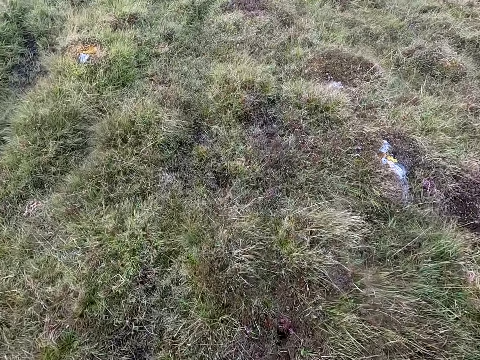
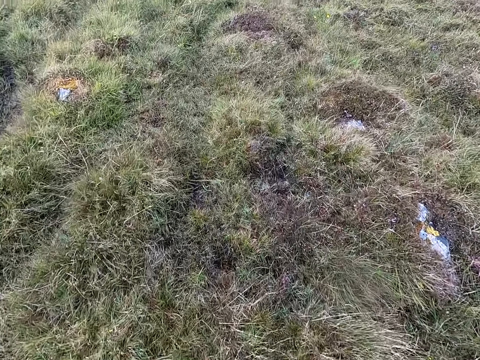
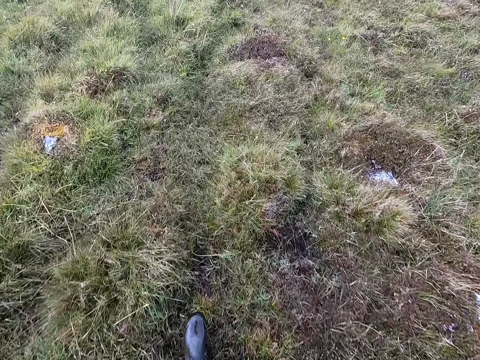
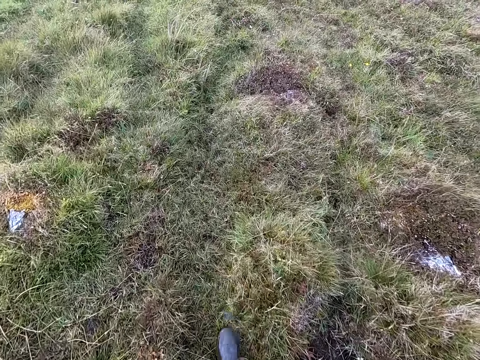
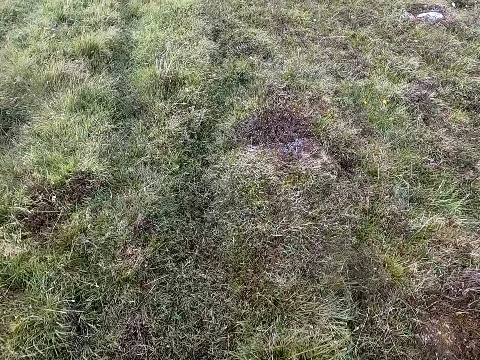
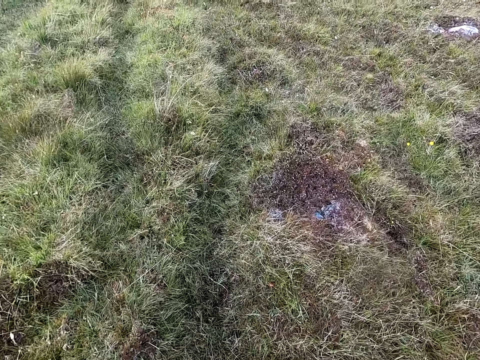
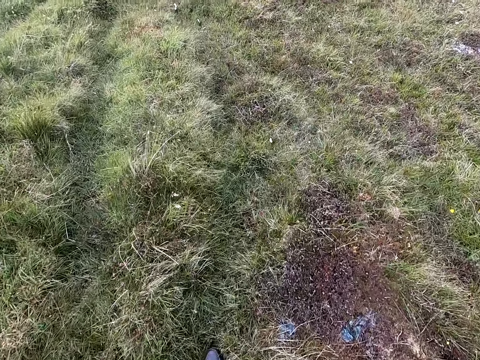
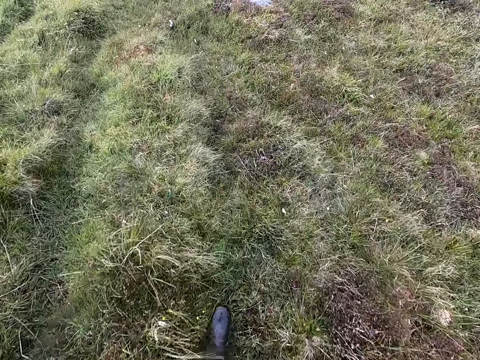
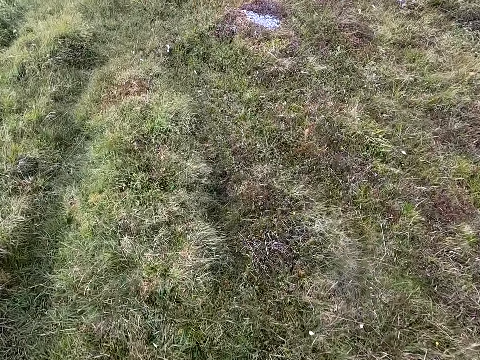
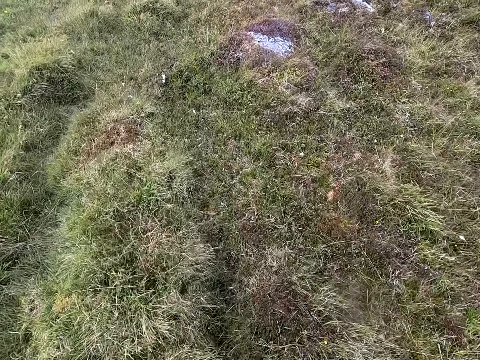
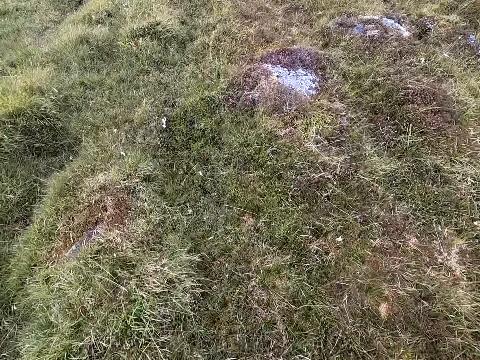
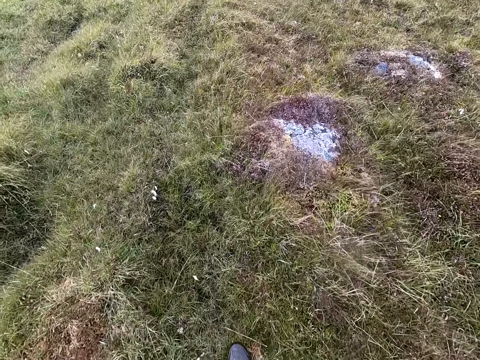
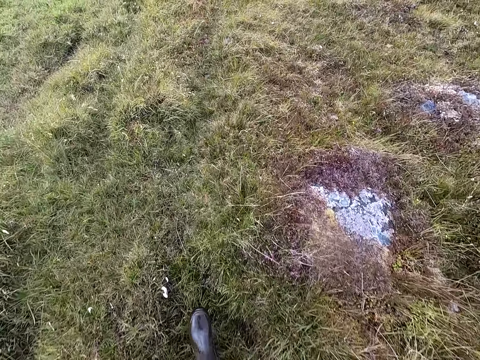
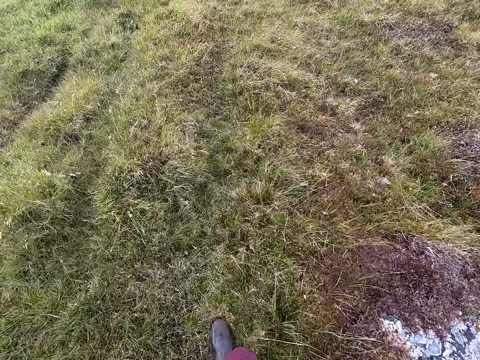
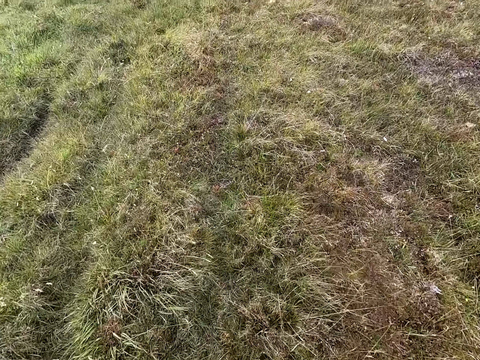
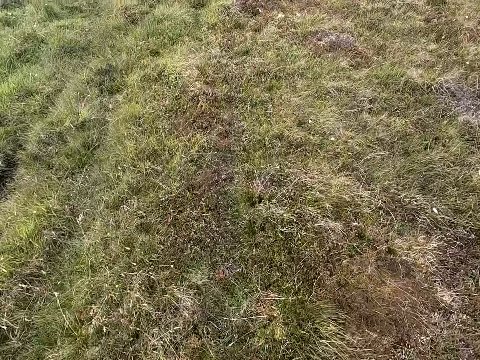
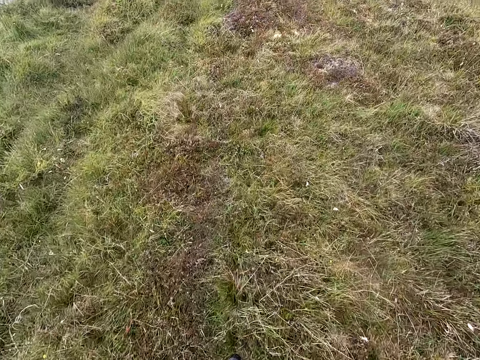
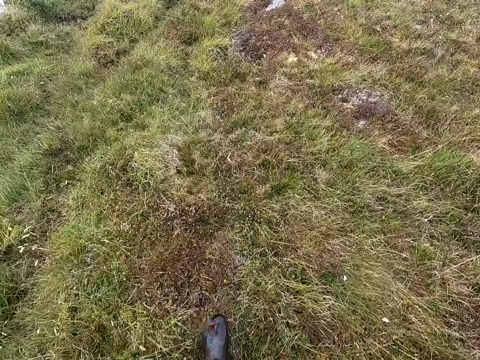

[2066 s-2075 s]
The camera wearer walks in the field.

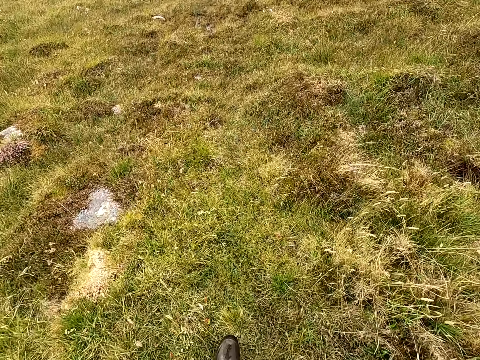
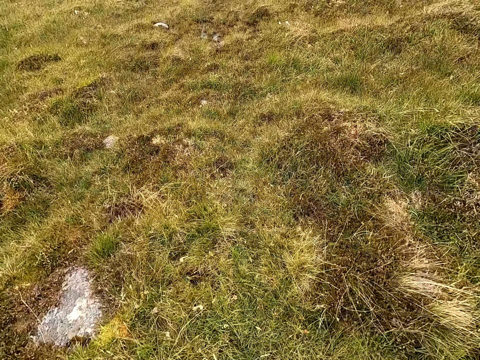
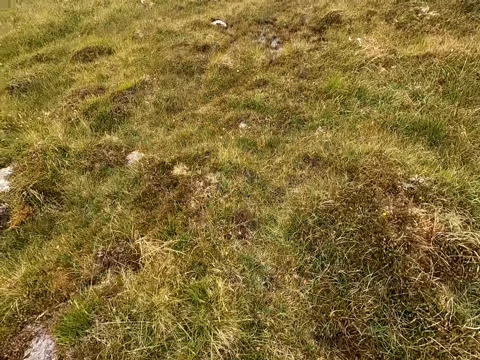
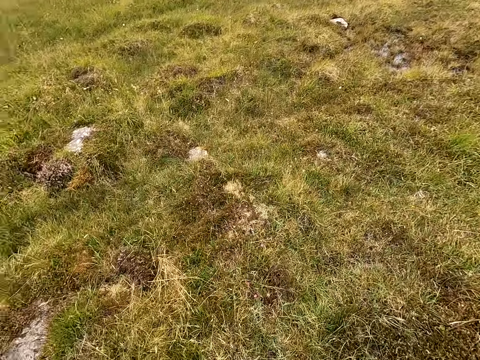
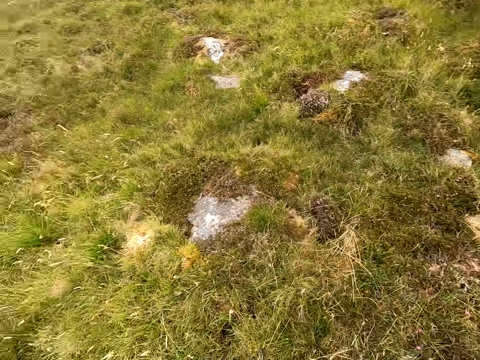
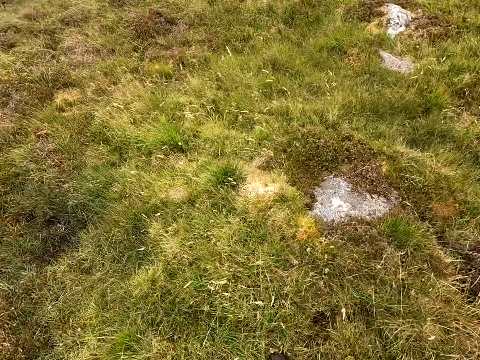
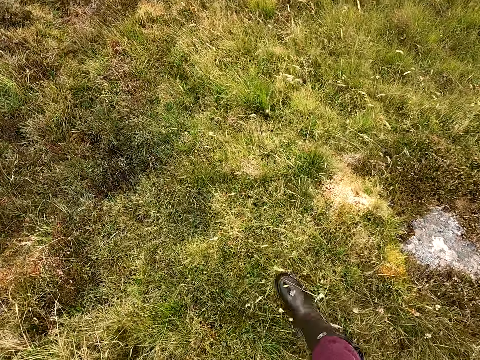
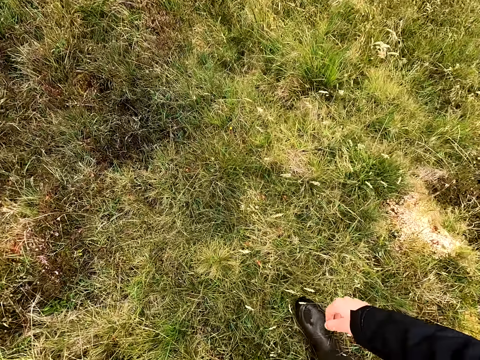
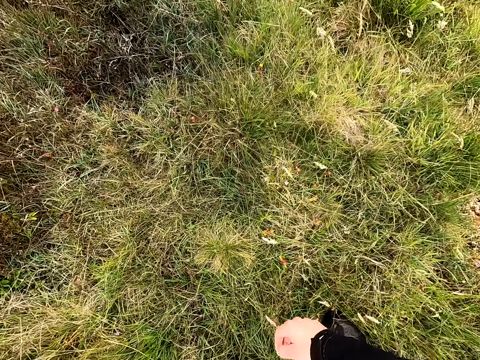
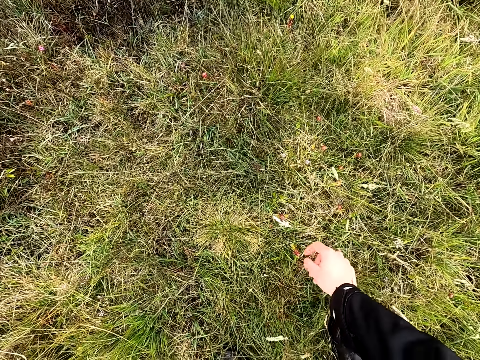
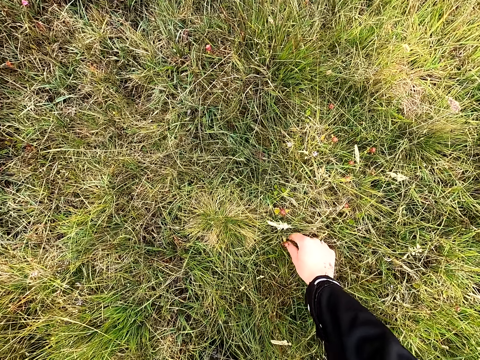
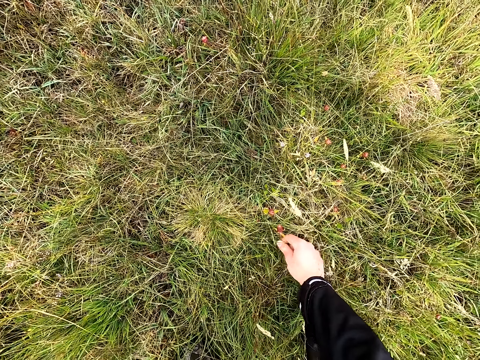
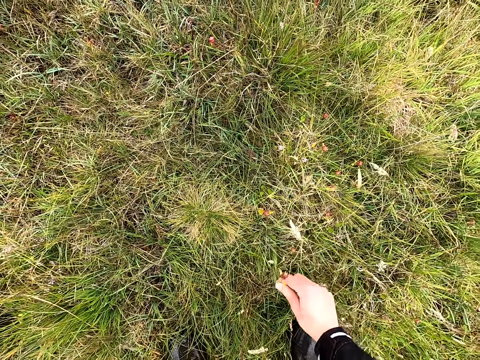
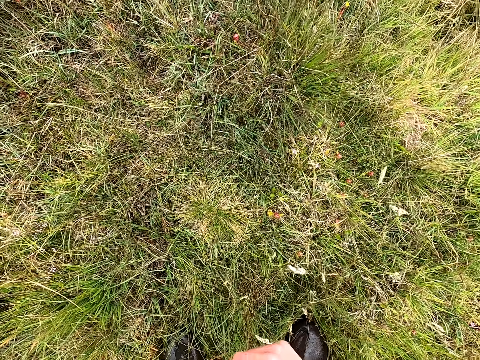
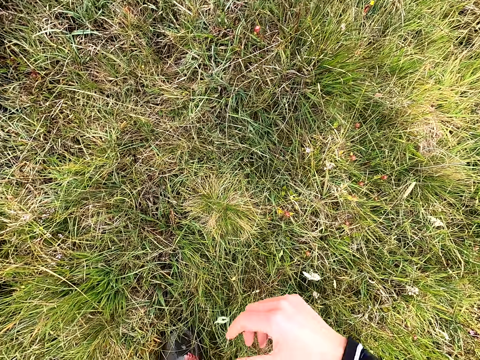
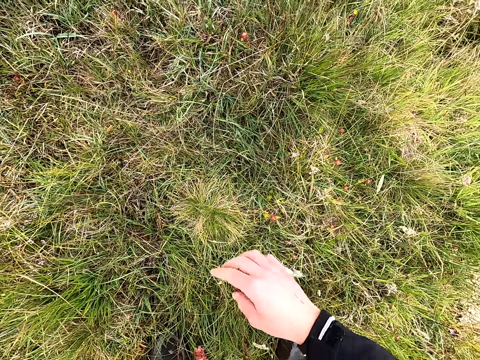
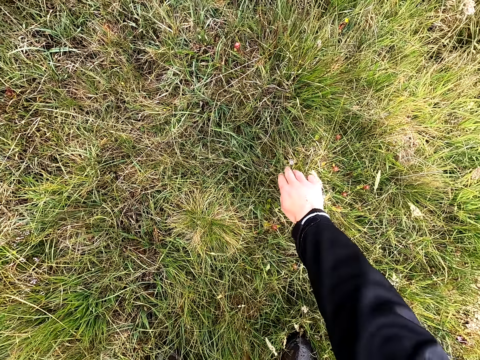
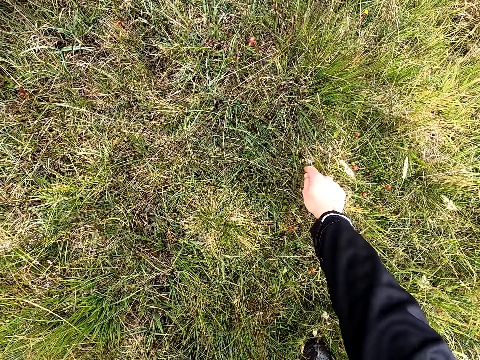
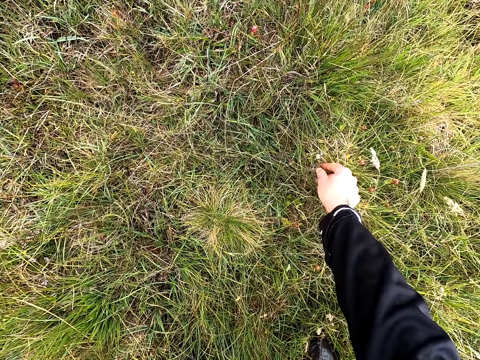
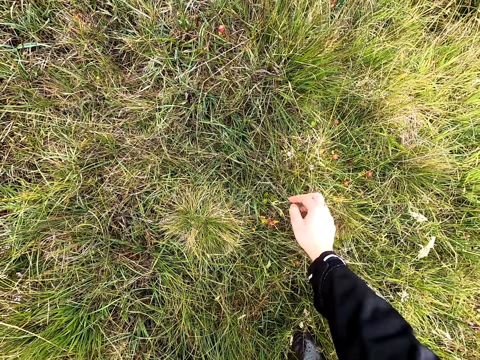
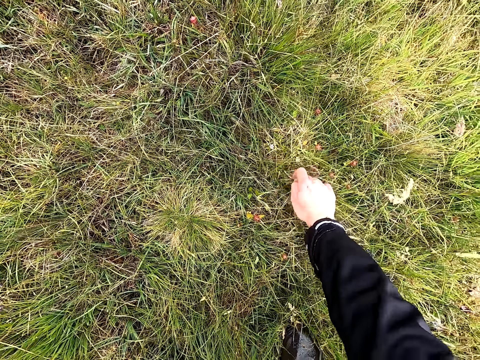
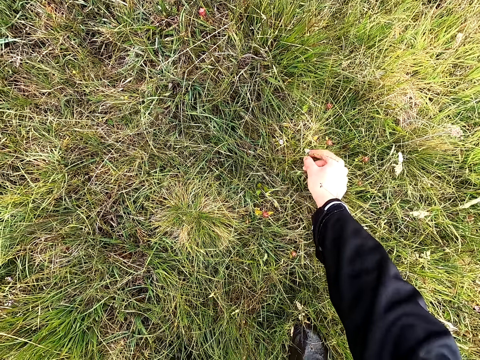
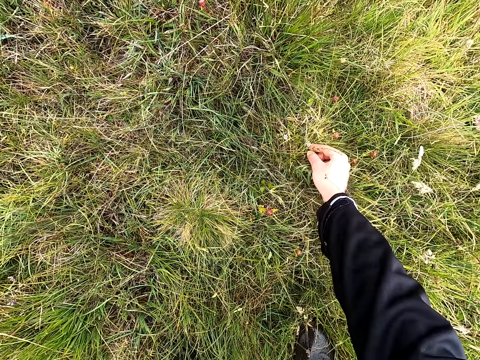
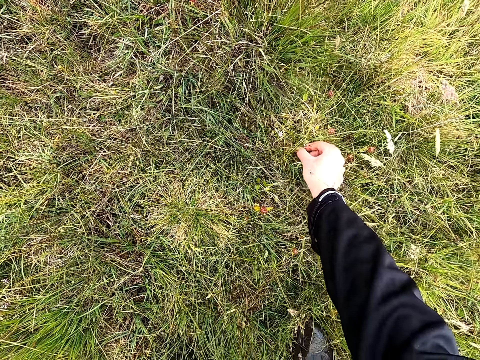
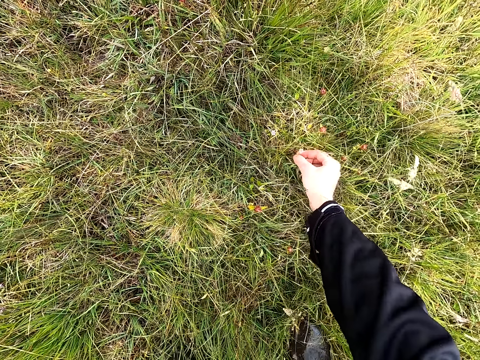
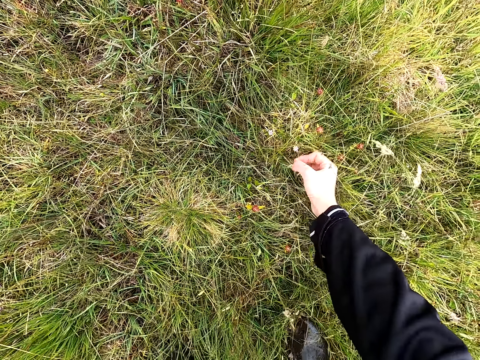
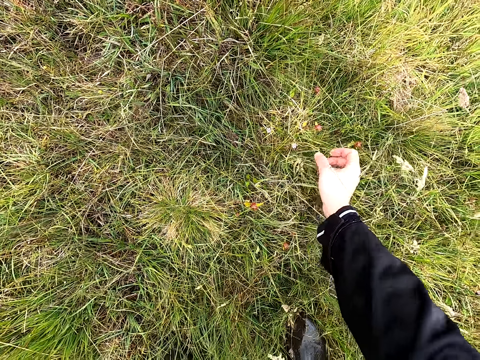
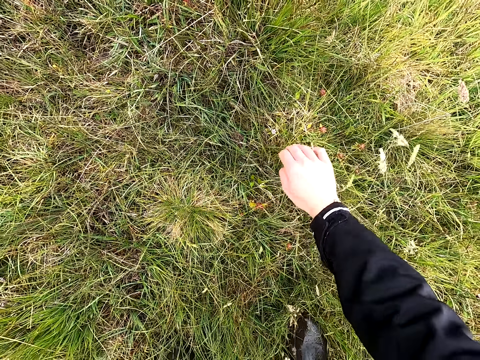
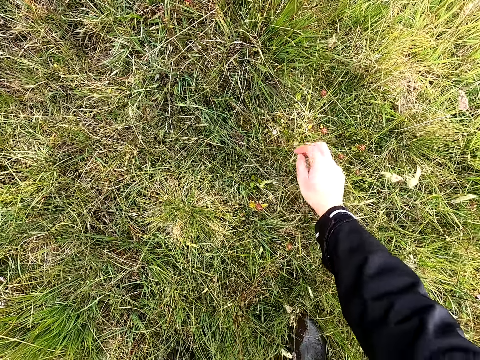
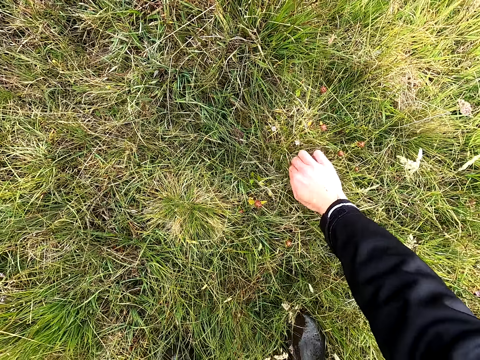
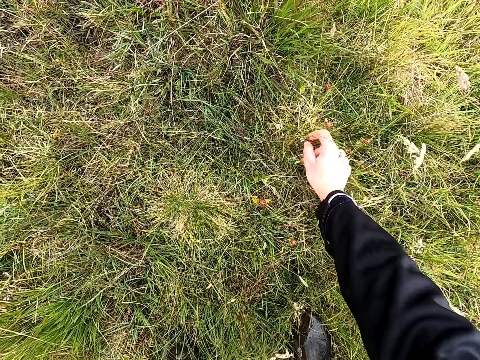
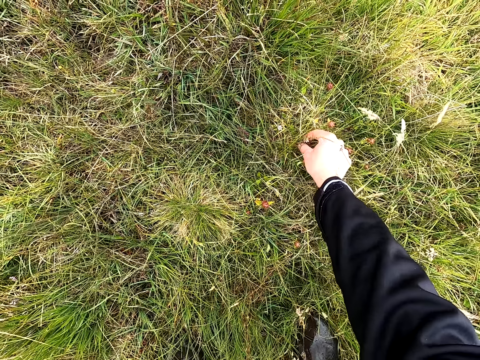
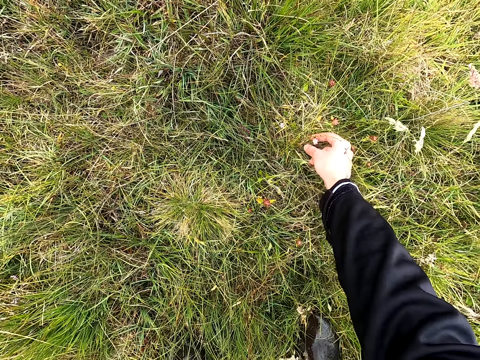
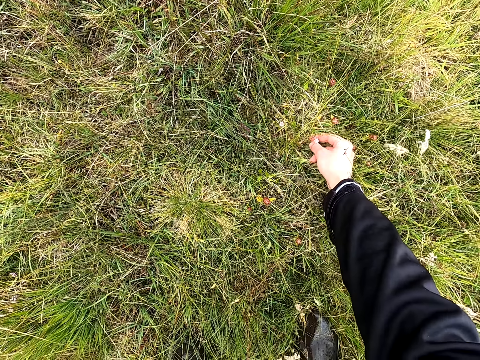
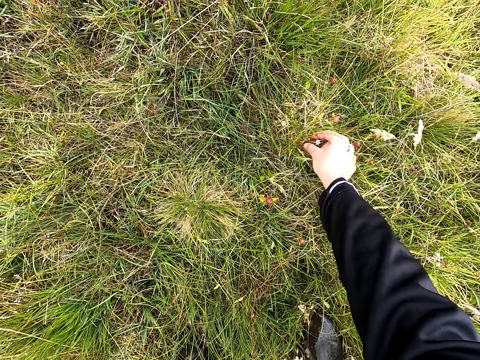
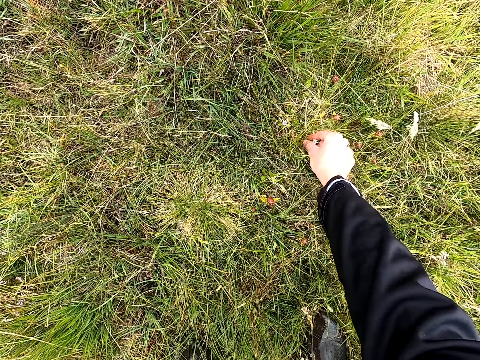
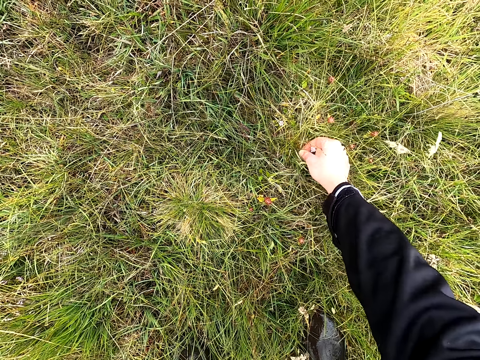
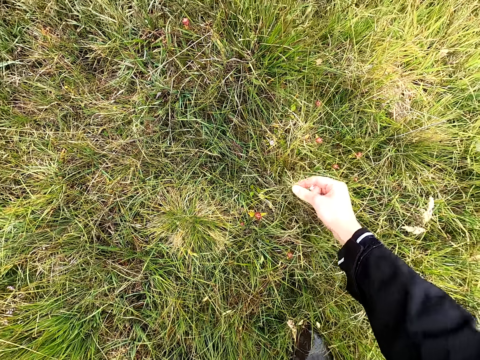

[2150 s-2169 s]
The camera wearer walks and looks around. They stop walking. They uproot the plants. They pick the flower on the grass.
